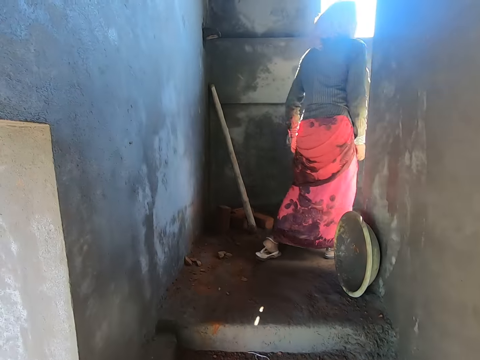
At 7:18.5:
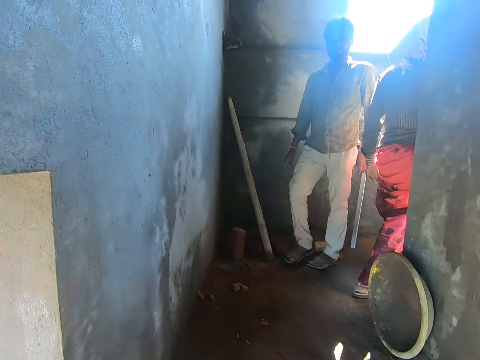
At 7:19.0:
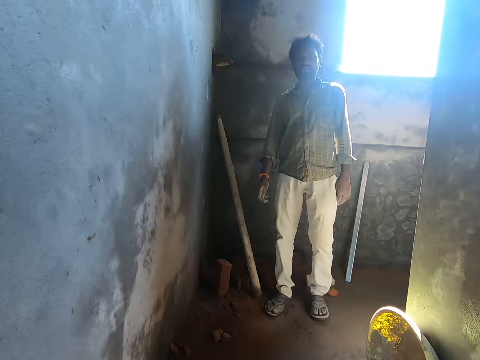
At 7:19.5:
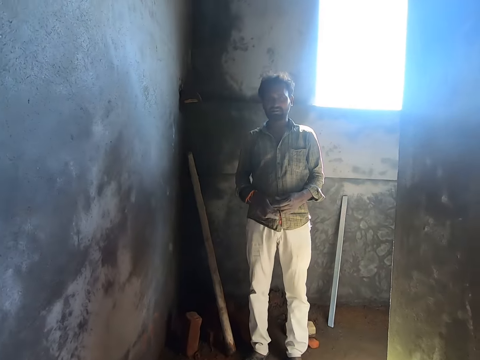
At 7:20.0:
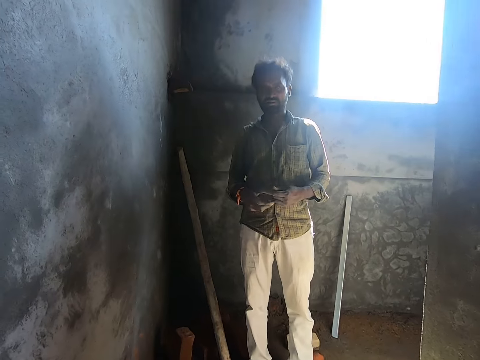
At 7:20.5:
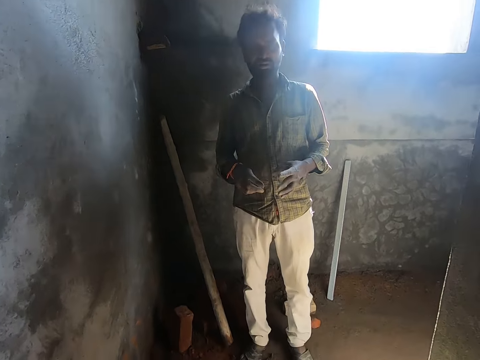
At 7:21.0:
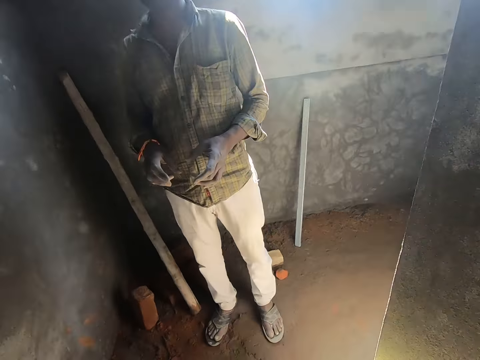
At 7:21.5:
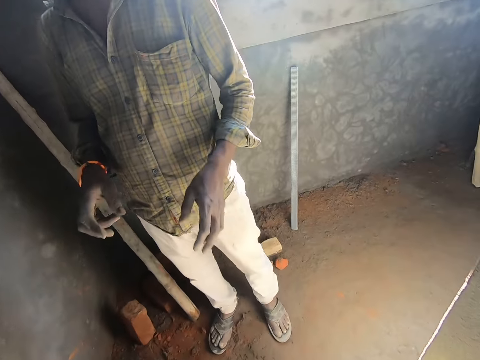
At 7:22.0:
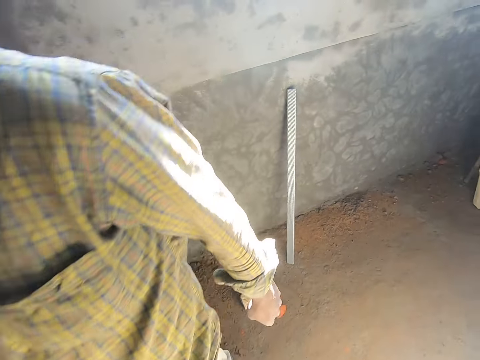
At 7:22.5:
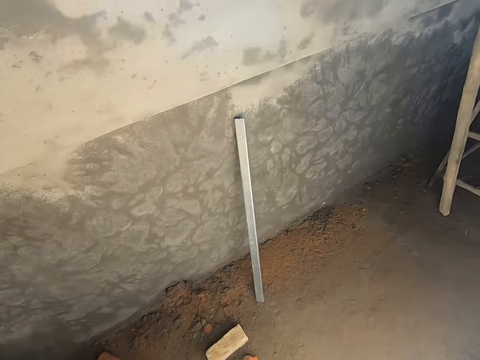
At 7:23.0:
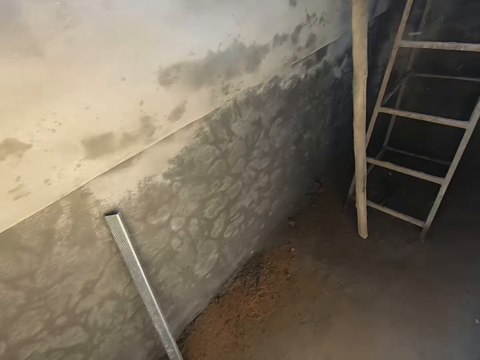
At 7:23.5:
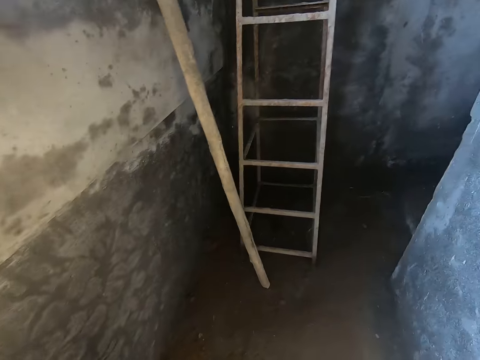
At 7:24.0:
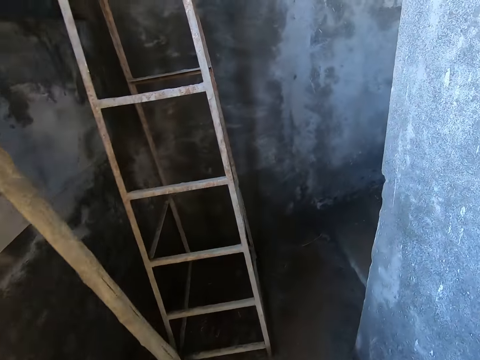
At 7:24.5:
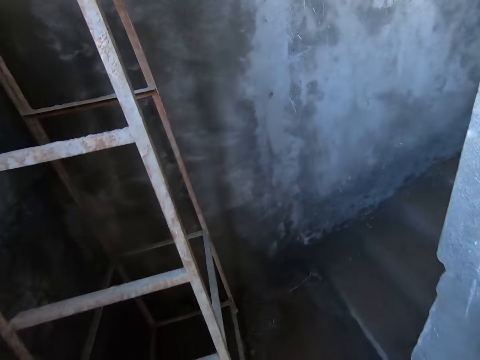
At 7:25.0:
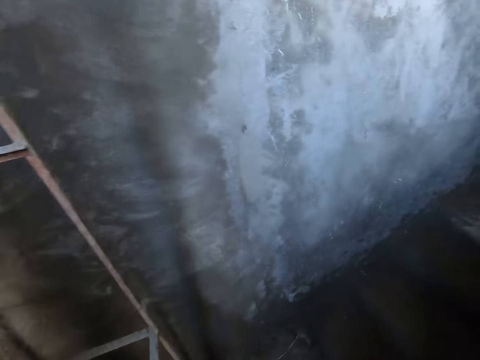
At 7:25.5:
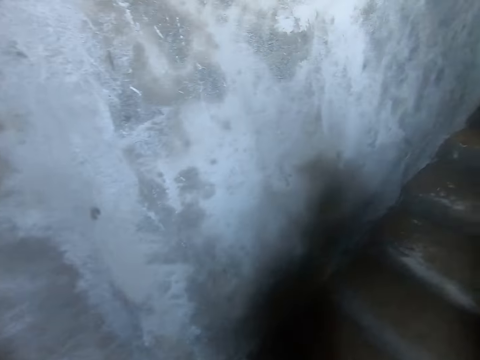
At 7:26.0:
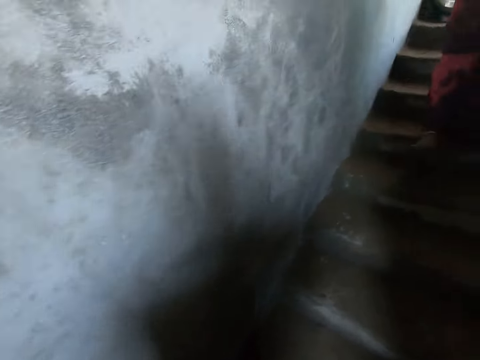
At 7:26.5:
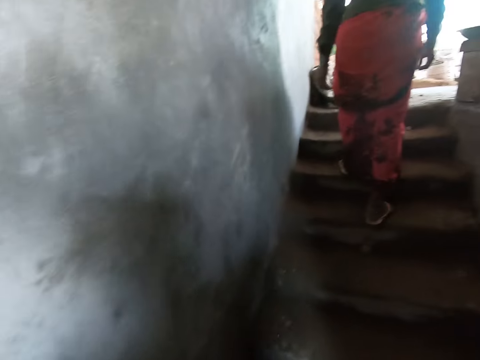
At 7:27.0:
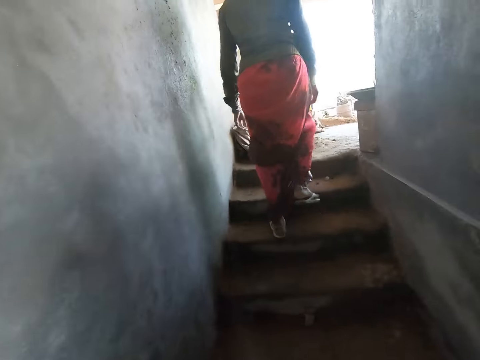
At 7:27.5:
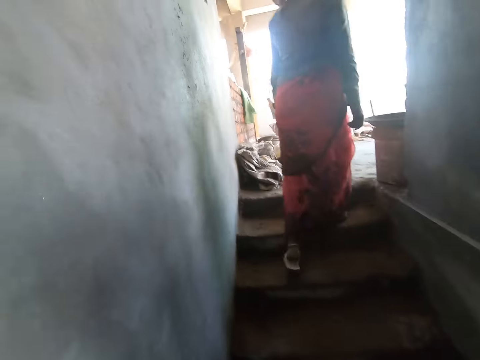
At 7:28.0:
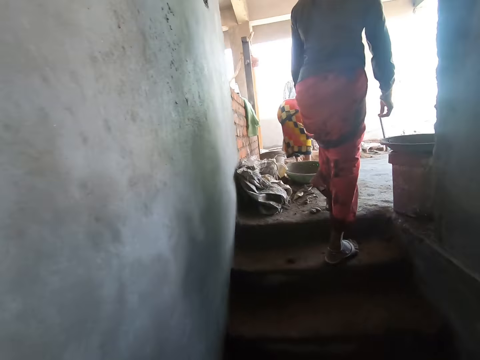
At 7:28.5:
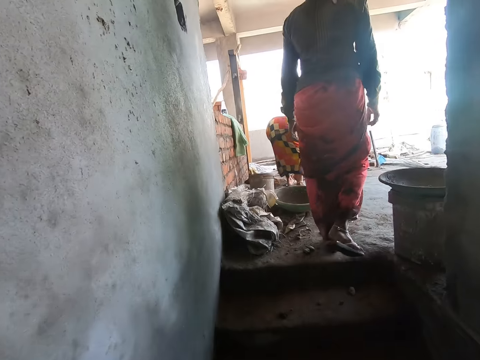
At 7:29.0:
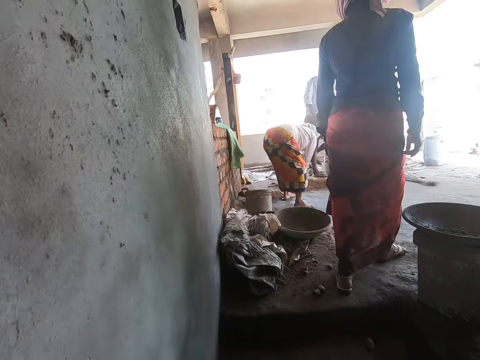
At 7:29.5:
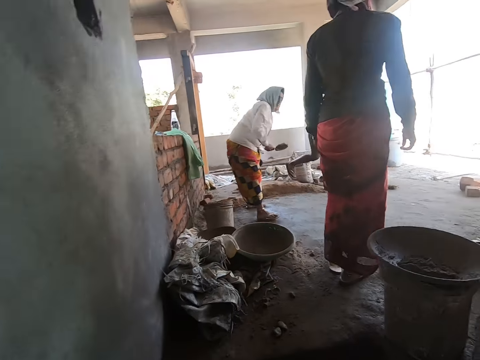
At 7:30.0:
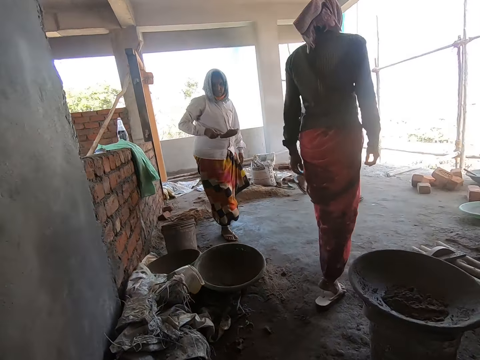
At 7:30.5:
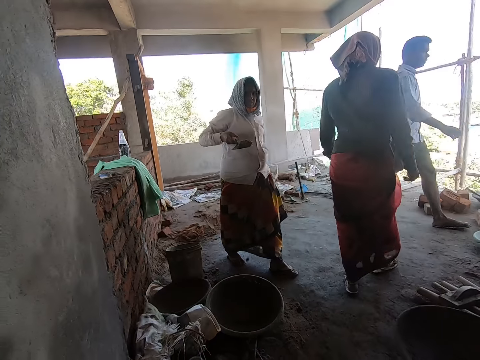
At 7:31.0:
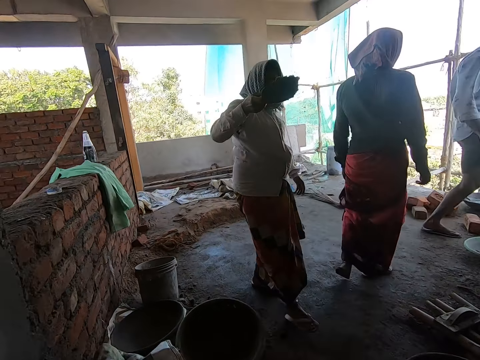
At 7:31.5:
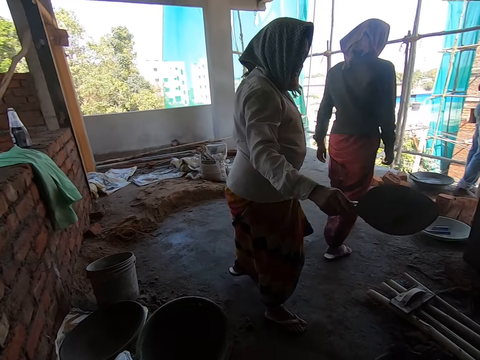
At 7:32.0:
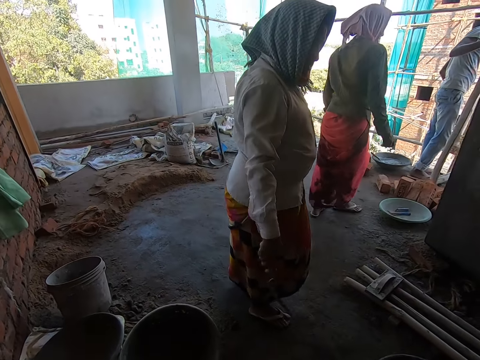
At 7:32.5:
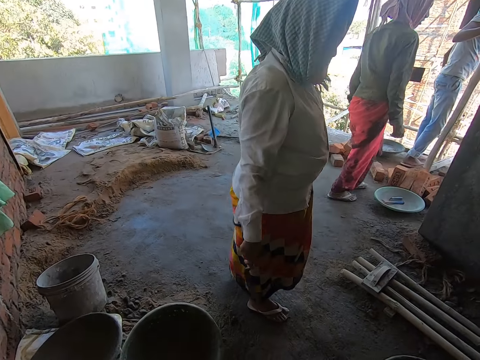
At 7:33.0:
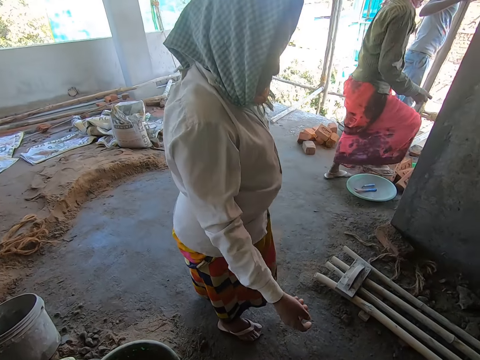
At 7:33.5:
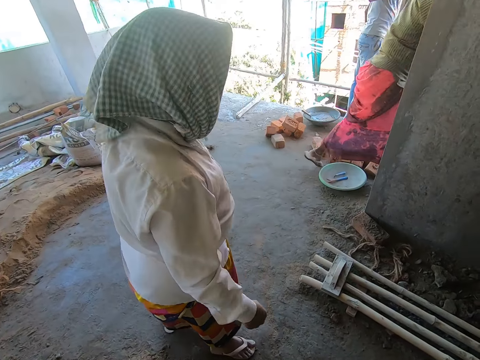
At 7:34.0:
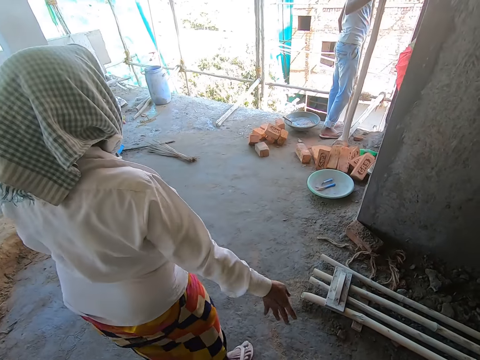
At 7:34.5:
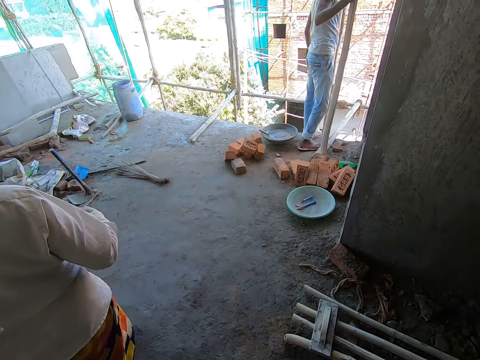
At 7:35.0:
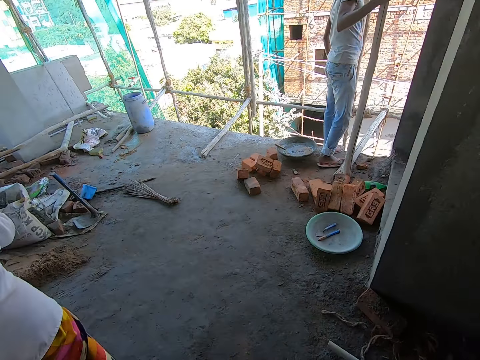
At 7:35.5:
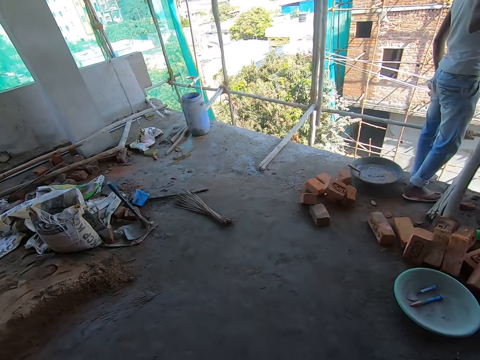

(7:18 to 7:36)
The man converses with the camera wearer. The camera wearer walks past the man. They climb up the stairway. The woman climbs up the stairway. Another woman scoops some sand from the ground with a hand trowel in her right hand. Another man converses with a third man. The second woman pours the sand into a pan with the hand trowel in her right hand. She throws the hand trowel into the pan with her right hand. The first woman climbs up the stairway.

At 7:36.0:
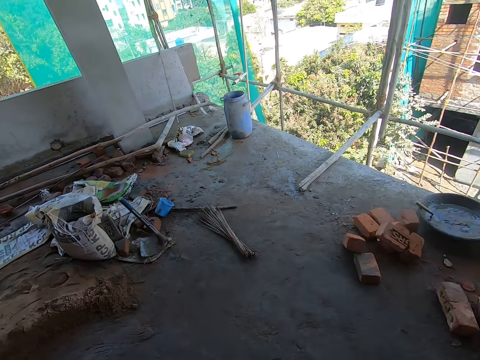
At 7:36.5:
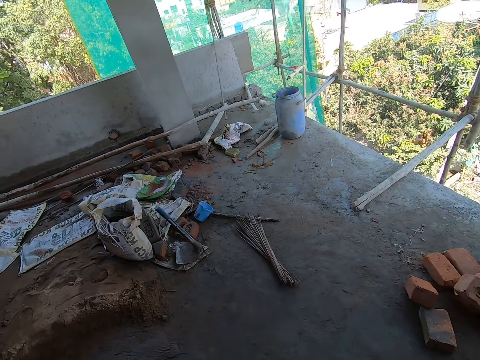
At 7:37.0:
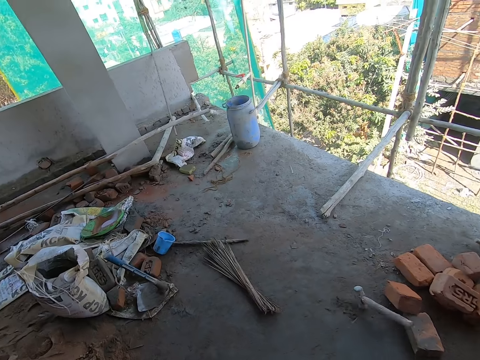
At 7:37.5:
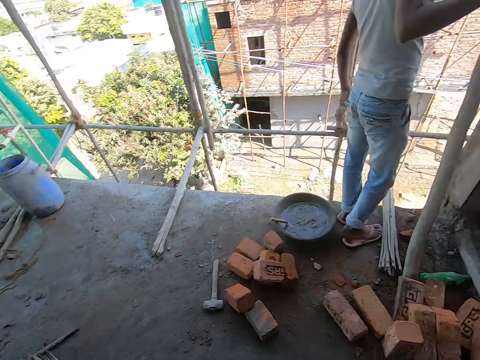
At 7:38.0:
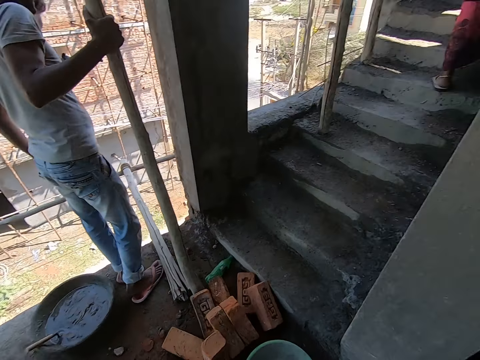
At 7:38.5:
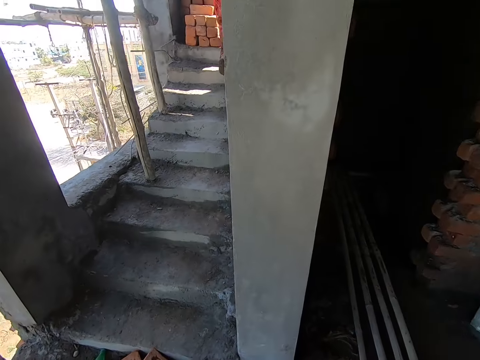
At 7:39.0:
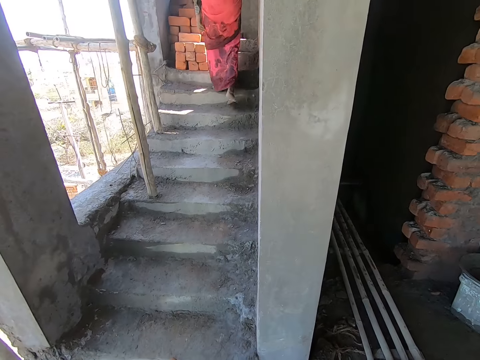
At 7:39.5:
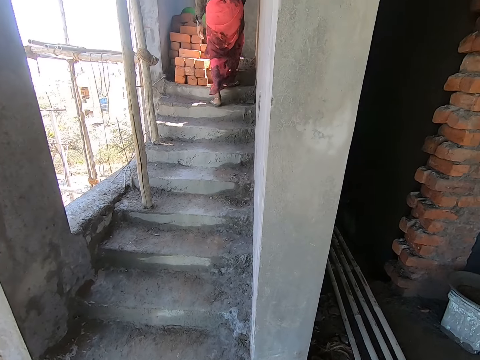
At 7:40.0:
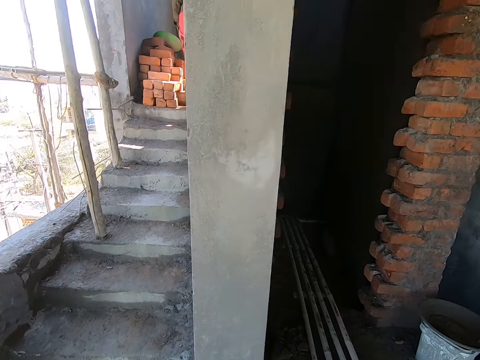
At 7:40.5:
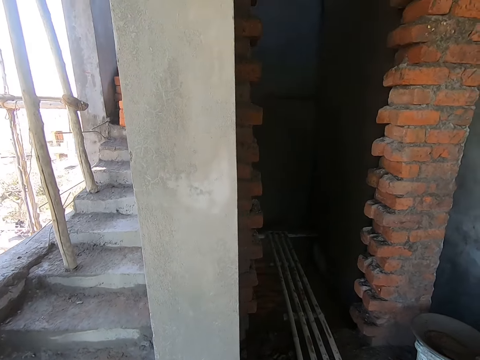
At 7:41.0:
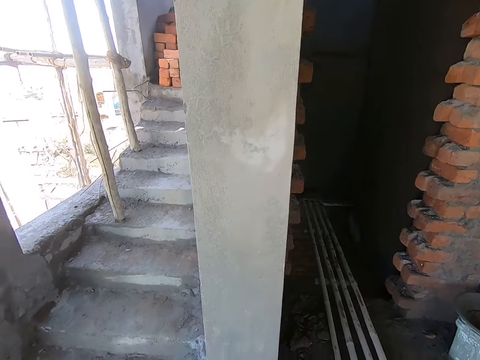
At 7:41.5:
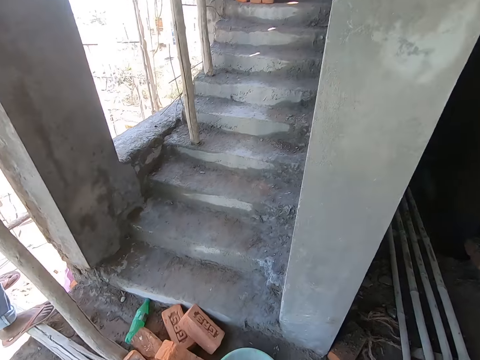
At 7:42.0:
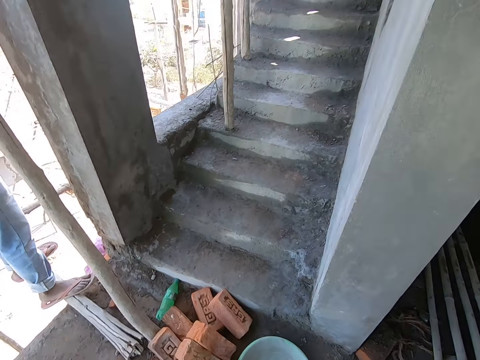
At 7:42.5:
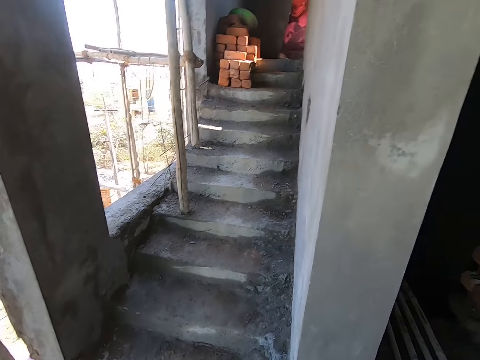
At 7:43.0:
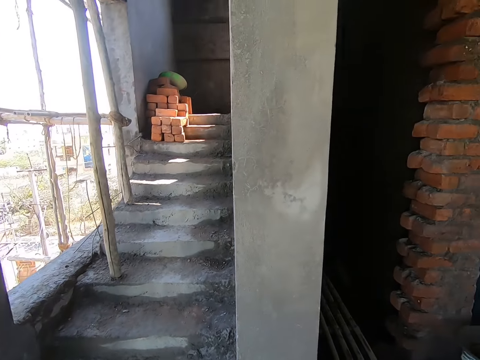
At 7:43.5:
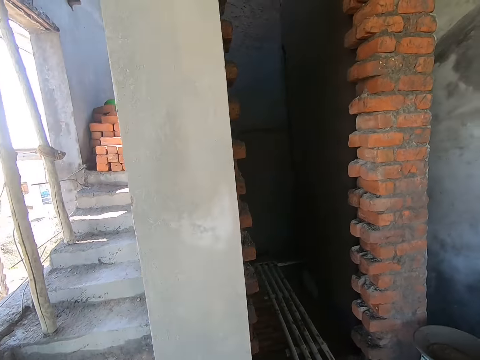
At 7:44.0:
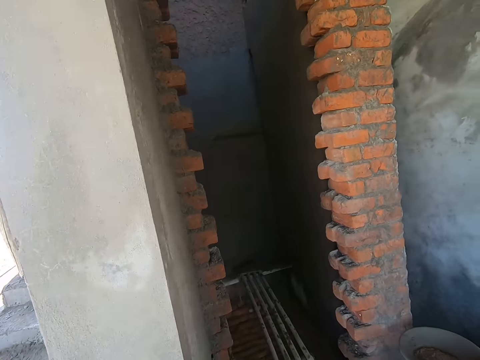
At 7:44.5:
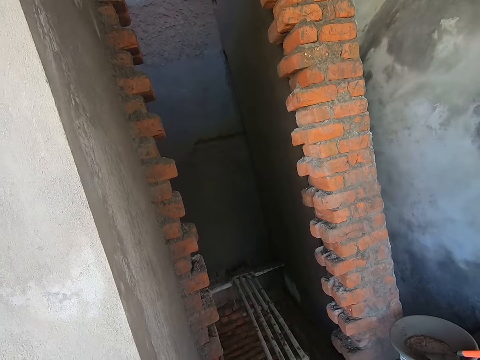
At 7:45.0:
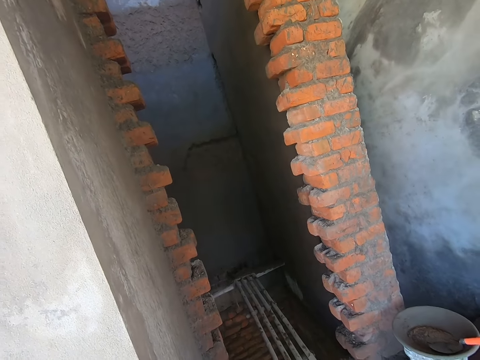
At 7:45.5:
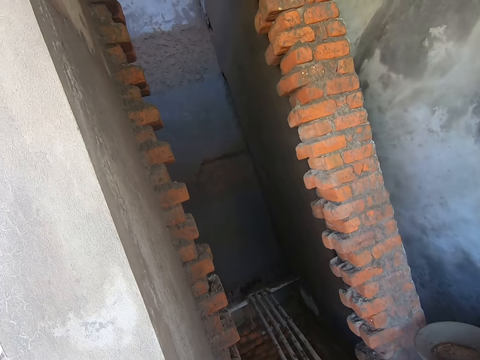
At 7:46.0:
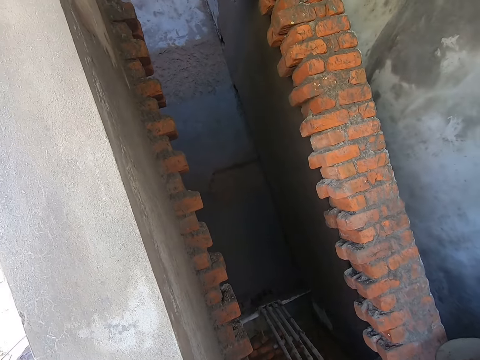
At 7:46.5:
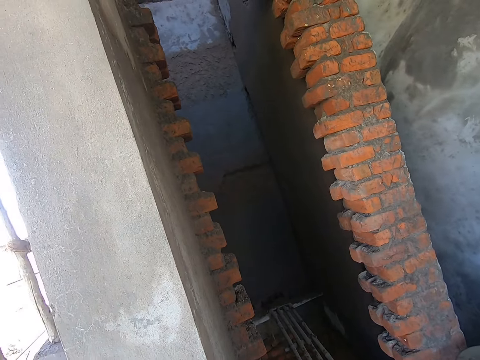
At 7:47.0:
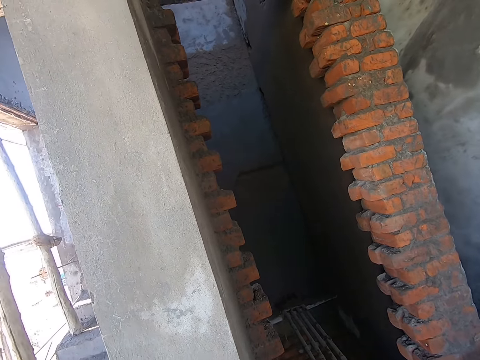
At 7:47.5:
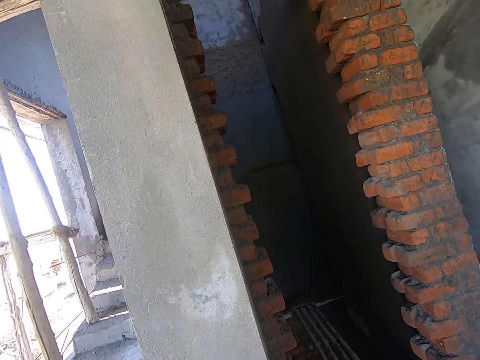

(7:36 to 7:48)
The camera wearer throws the hammer on the ground with his right hand. He looks around. The woman converses with the camera wearer.
